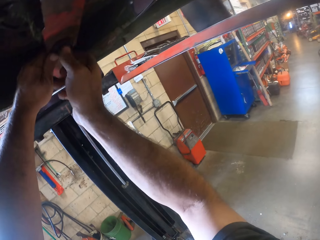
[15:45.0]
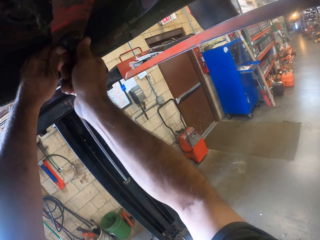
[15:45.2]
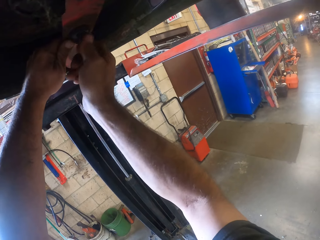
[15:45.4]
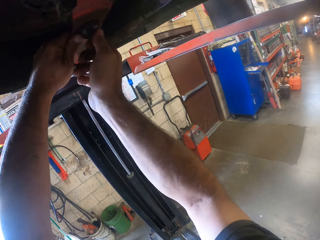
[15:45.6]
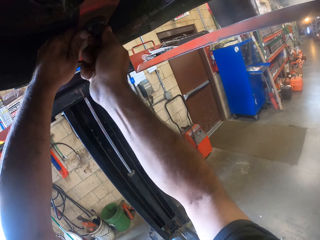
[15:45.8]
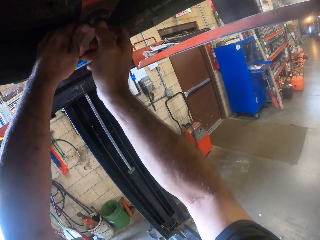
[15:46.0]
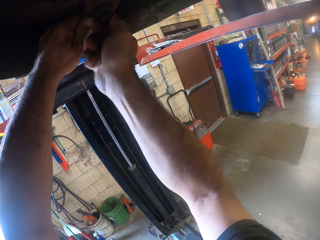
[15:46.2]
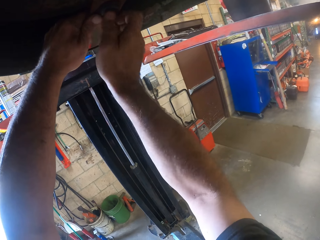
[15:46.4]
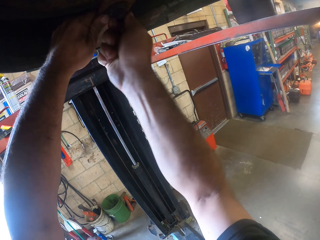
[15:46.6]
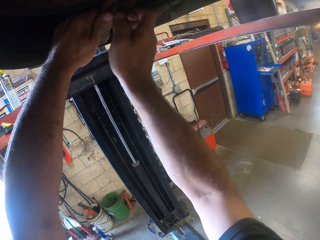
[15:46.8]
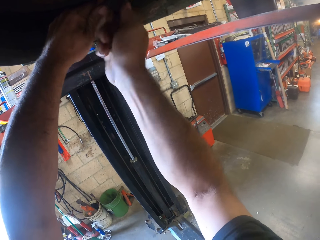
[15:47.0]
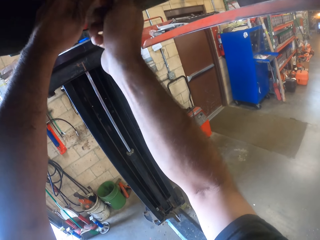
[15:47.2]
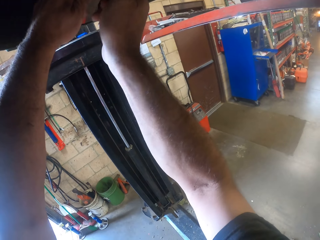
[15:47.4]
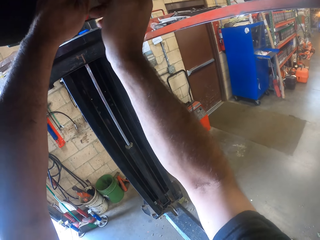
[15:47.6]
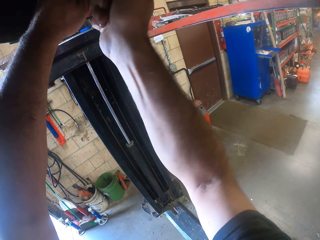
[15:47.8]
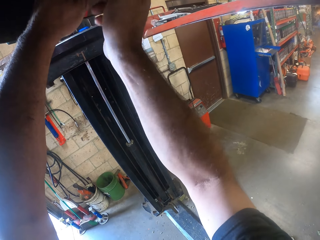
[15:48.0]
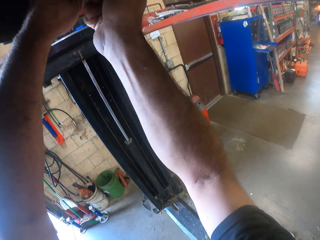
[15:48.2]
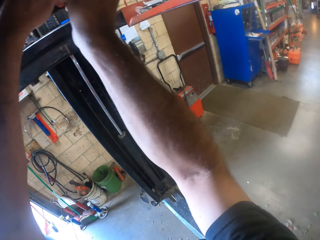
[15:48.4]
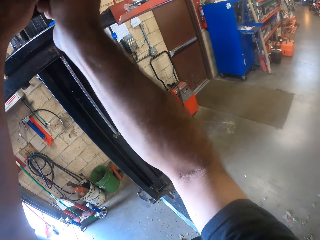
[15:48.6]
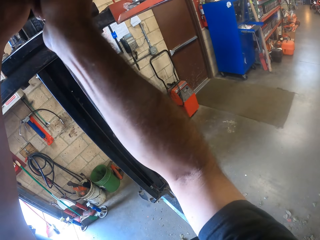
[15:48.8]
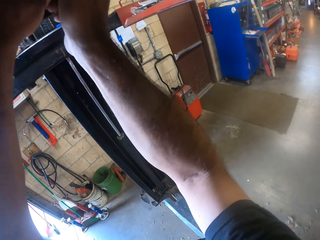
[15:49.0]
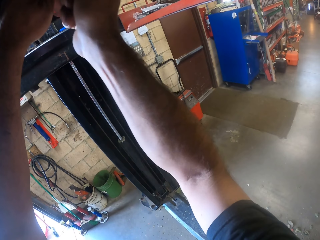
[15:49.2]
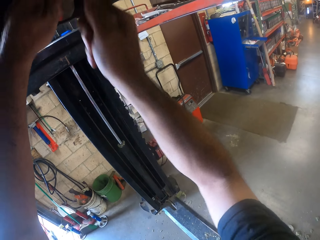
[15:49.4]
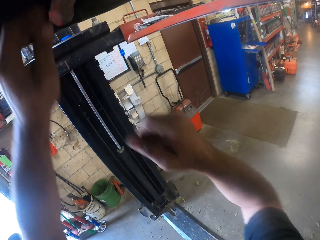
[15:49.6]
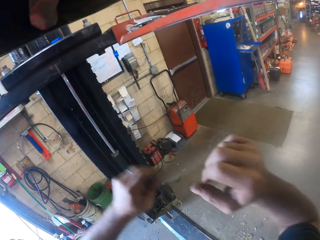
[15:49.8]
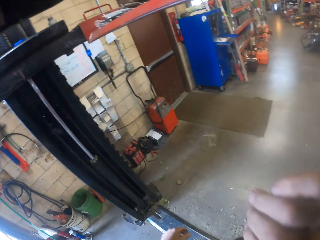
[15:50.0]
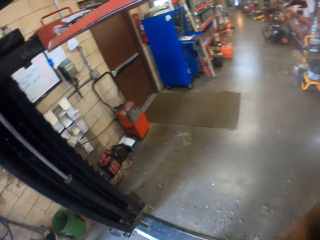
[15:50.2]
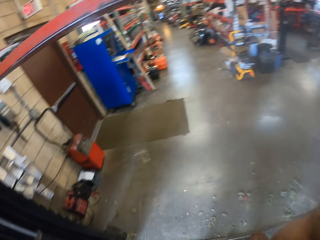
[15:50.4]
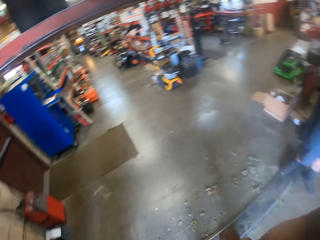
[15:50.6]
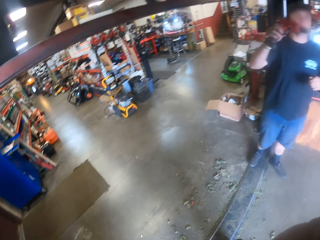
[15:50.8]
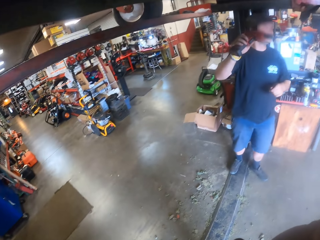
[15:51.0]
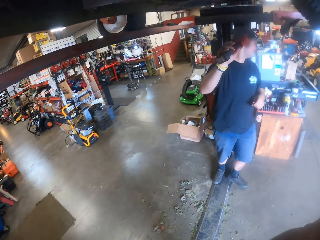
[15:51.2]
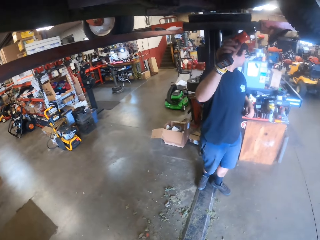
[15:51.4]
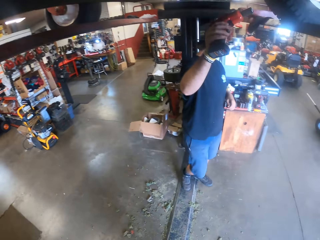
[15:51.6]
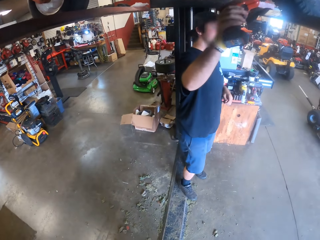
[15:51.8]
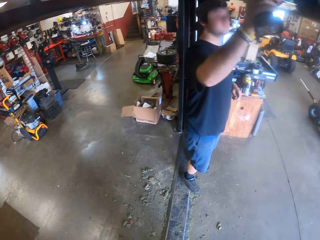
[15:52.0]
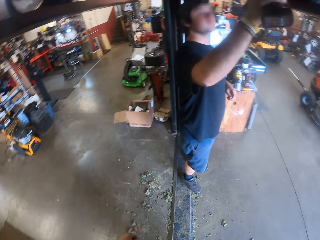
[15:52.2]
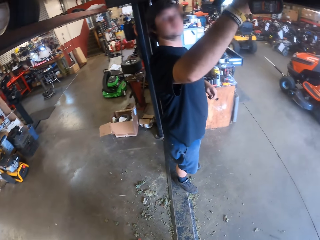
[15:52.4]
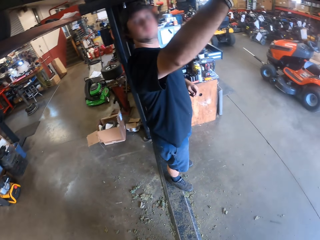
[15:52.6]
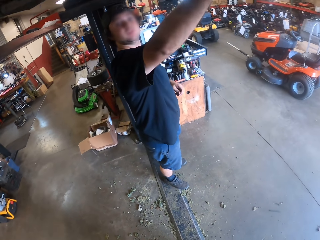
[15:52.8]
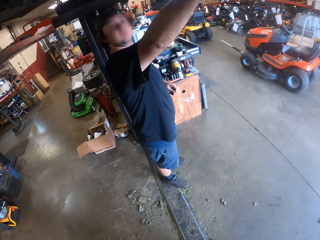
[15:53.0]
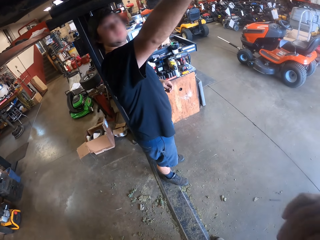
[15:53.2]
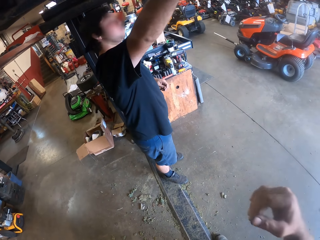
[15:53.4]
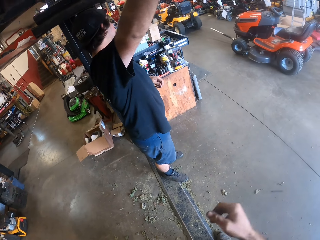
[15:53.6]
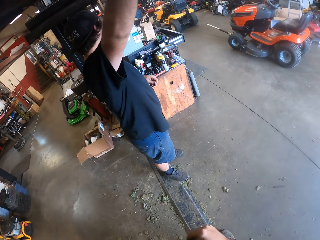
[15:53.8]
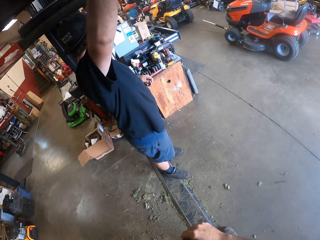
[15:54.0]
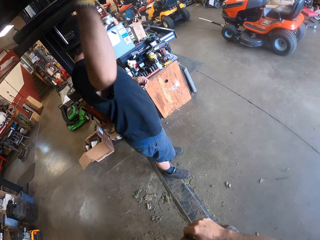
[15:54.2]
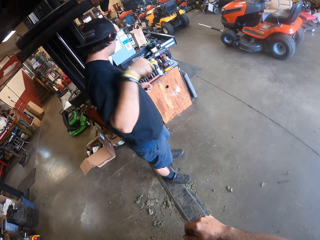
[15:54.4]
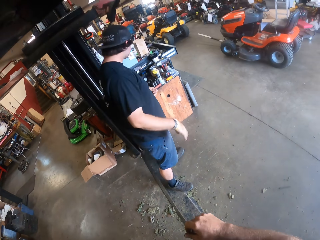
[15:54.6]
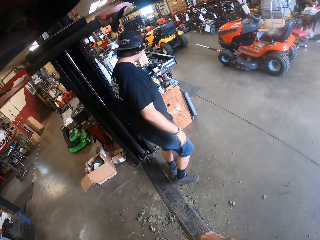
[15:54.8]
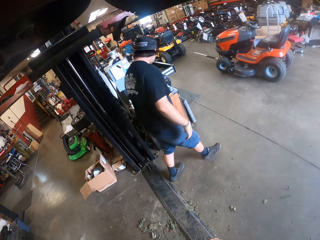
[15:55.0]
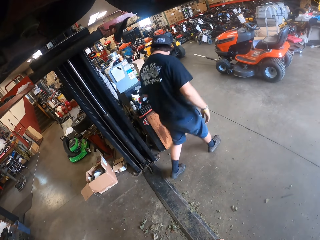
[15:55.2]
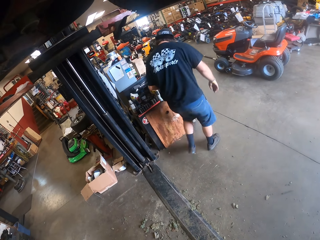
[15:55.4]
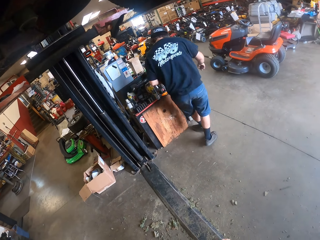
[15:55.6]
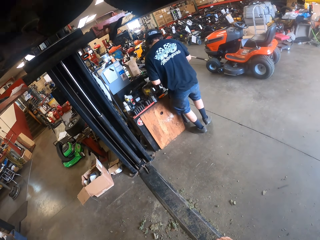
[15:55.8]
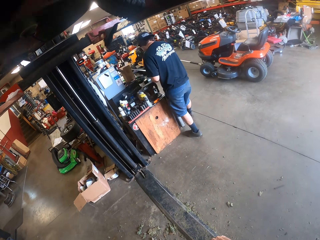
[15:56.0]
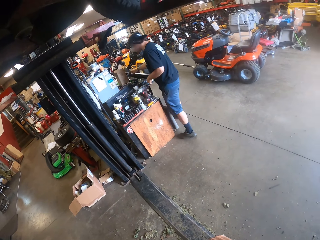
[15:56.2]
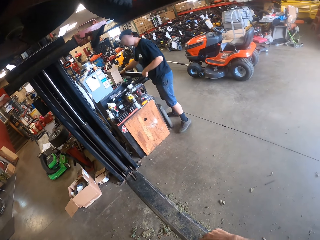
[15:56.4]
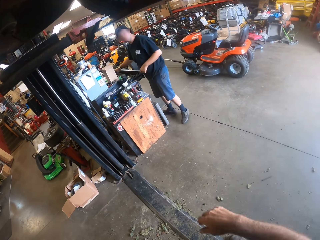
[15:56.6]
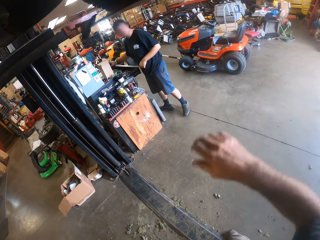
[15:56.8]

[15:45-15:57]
The camera wearer removes both hands from the part underneath the lawn mower. He adjusts the camera. He touches his face with his right hand. He looks around the workshop. The man puts the combi drill on the rail of the car lifter. The man fixes the lawn mower and walks around the workshop.

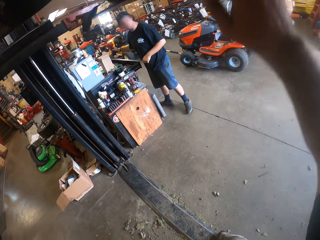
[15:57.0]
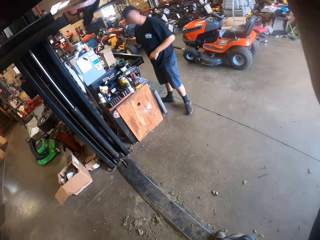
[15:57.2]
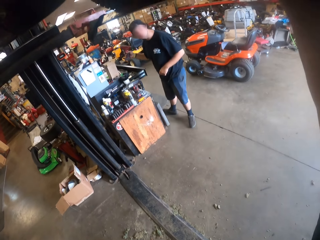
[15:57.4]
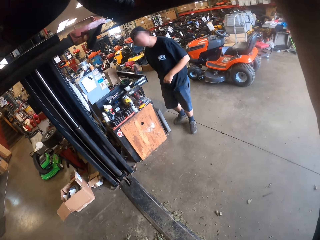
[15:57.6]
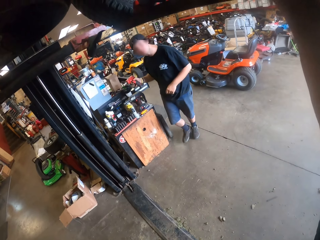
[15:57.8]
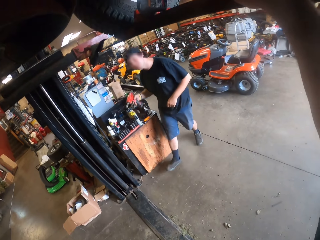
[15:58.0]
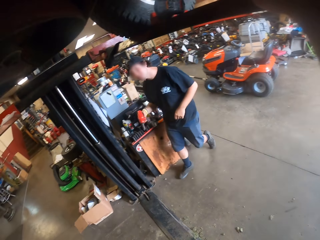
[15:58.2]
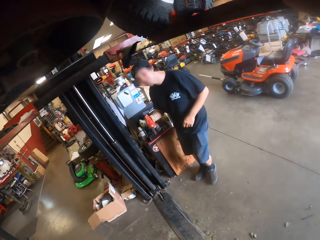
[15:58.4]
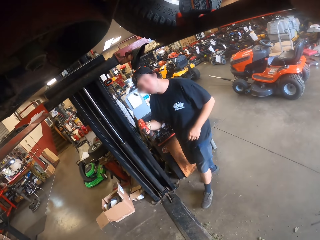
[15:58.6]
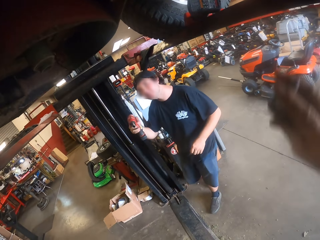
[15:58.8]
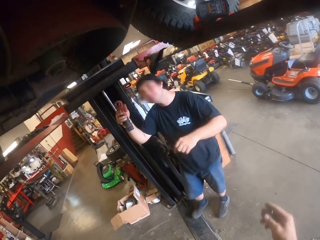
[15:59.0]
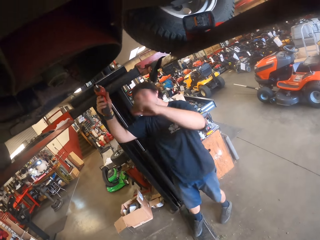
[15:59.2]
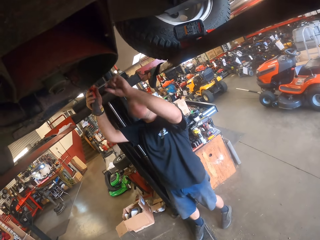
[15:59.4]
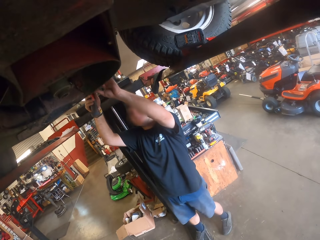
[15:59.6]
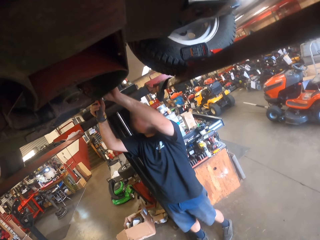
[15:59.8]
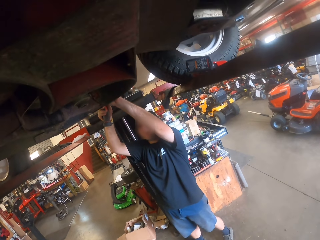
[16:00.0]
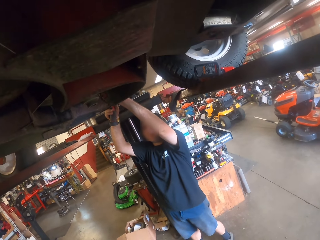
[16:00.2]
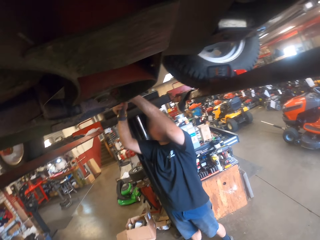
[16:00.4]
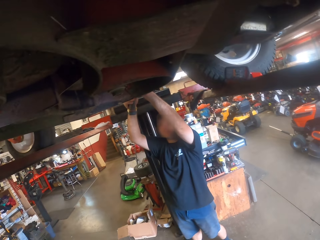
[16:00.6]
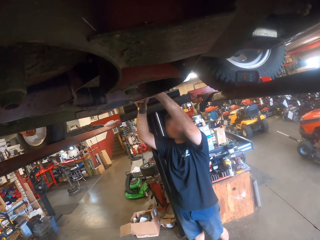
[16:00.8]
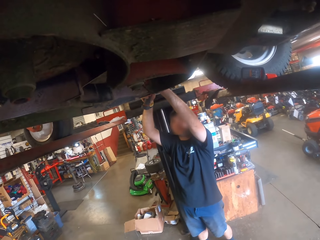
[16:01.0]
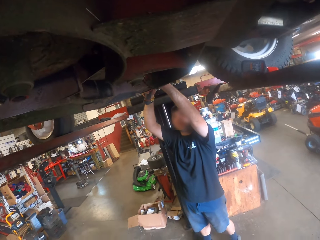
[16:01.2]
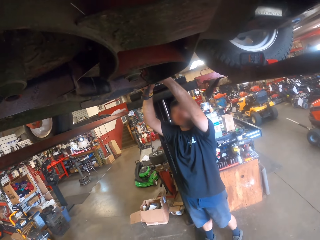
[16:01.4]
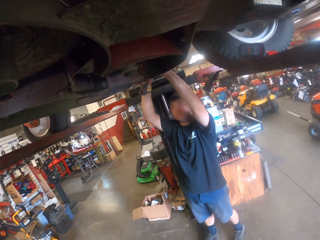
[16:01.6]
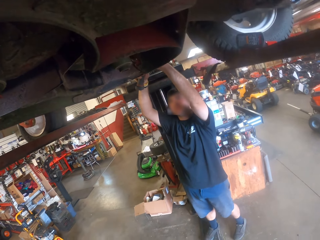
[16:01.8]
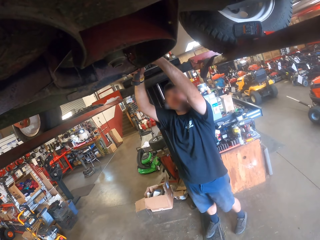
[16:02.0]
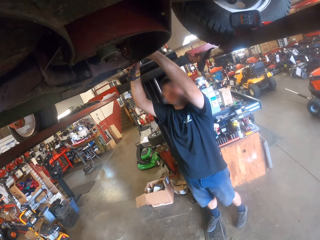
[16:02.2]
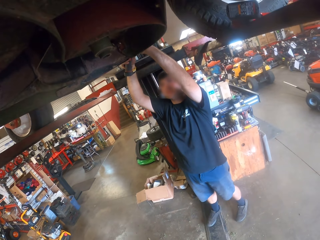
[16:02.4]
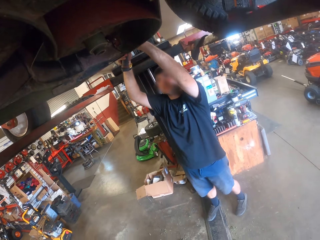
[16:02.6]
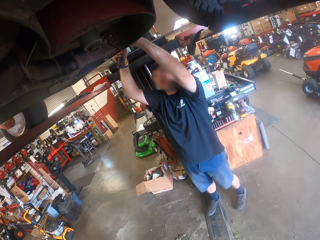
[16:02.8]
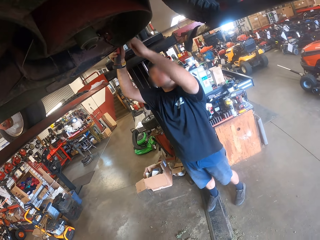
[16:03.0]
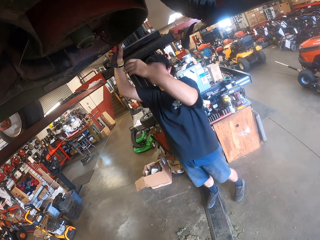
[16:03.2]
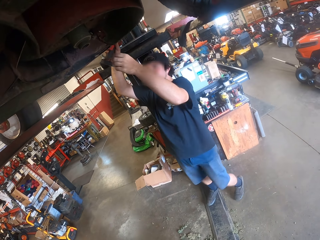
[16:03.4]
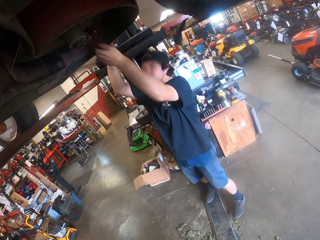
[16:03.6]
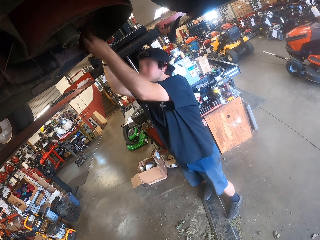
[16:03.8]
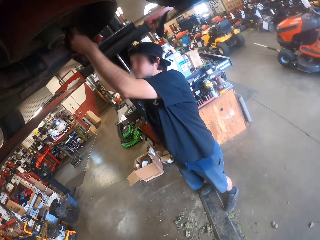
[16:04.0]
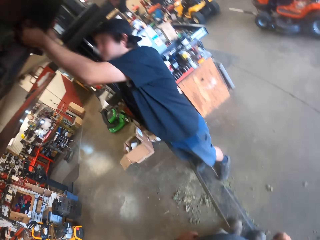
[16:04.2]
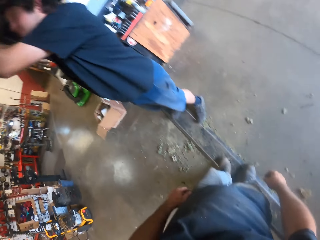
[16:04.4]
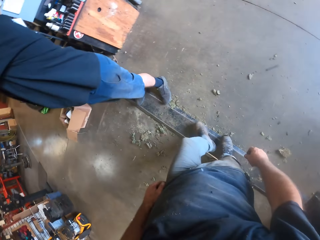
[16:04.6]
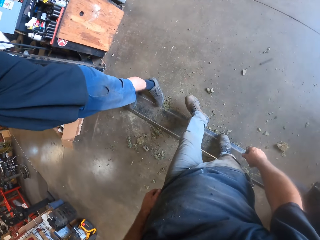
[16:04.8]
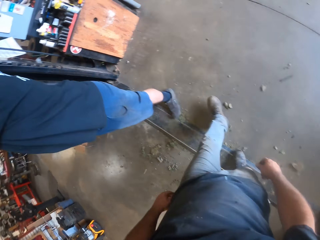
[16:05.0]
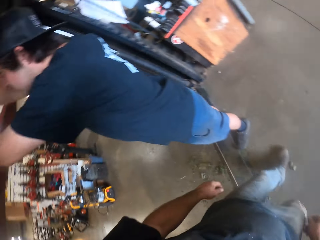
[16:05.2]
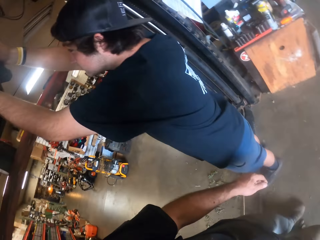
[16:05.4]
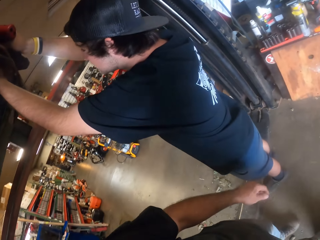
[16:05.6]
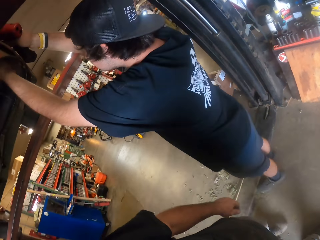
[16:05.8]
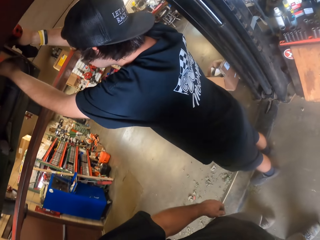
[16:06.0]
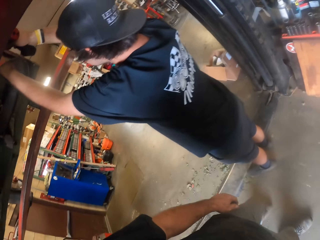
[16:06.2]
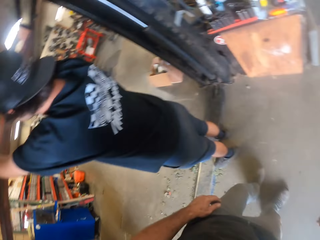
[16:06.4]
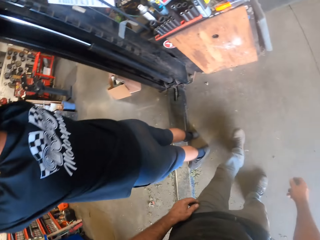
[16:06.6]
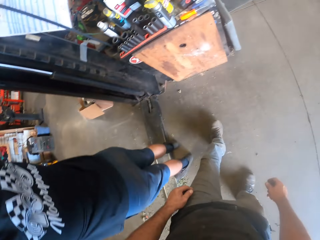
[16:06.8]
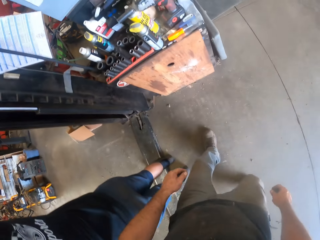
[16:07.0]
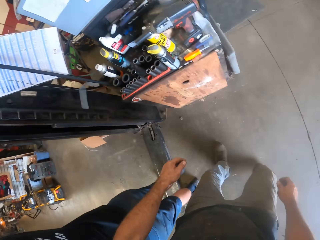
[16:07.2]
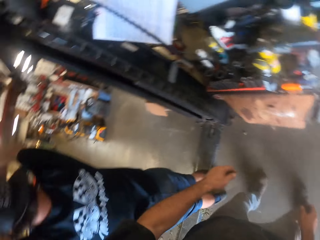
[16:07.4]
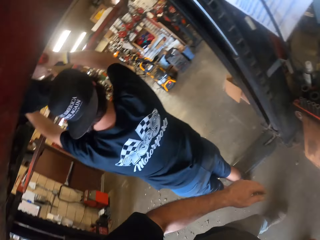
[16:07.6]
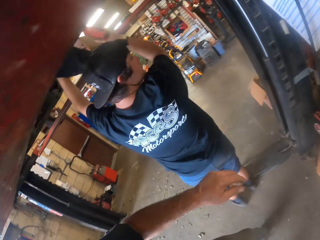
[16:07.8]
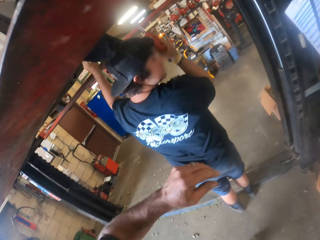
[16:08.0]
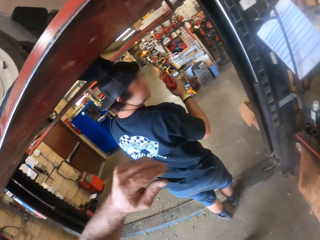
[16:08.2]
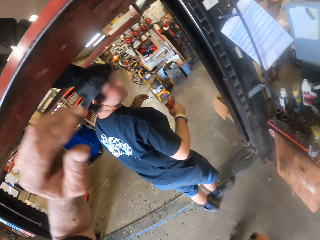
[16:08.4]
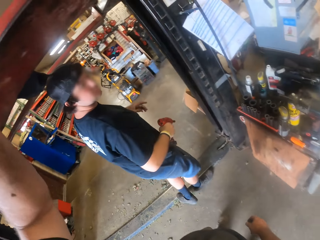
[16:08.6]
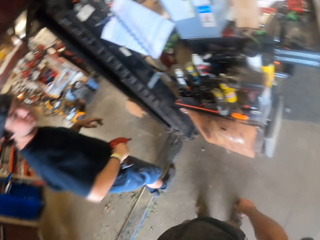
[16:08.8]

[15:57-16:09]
The man picks a combi drill from the drawer with his right hand. He walks towards the lawn mower. He tightens a bolt with the combi drill. He fixes the lawn mower. The camera wearer walks around the workshop. They turn around.
